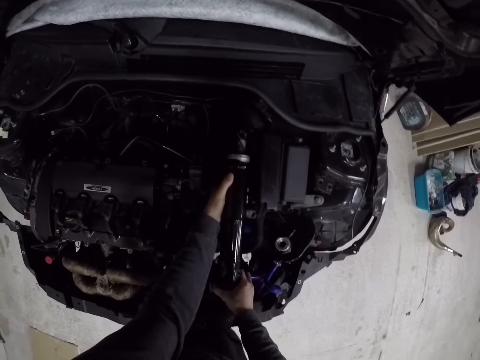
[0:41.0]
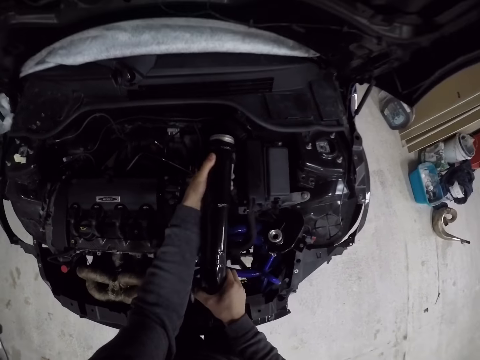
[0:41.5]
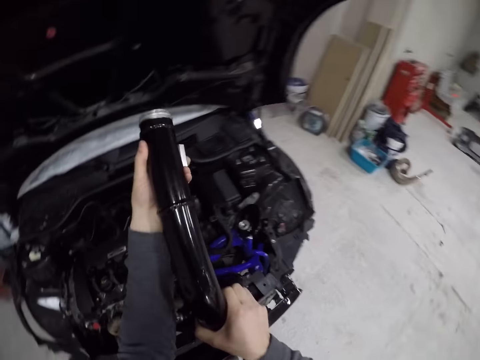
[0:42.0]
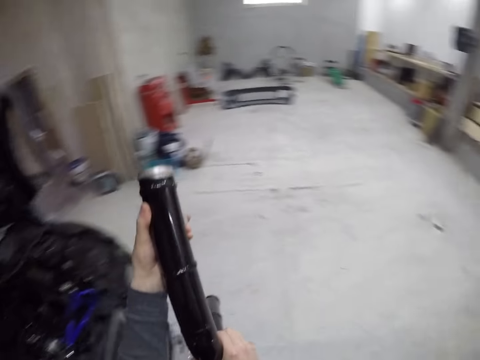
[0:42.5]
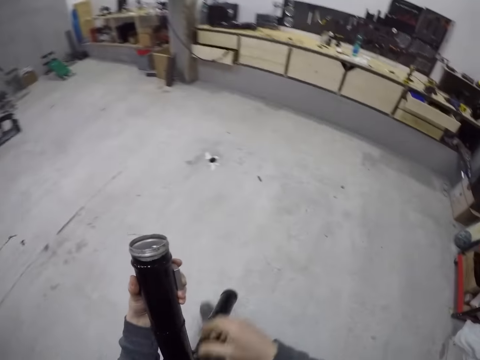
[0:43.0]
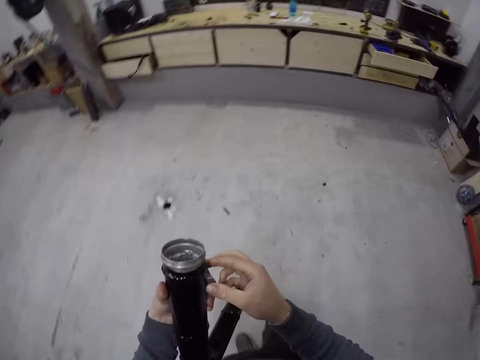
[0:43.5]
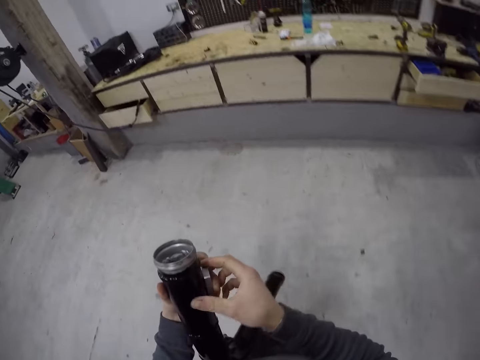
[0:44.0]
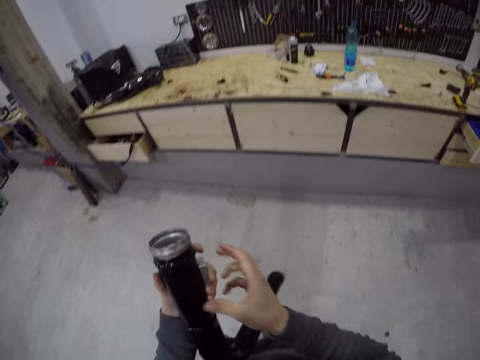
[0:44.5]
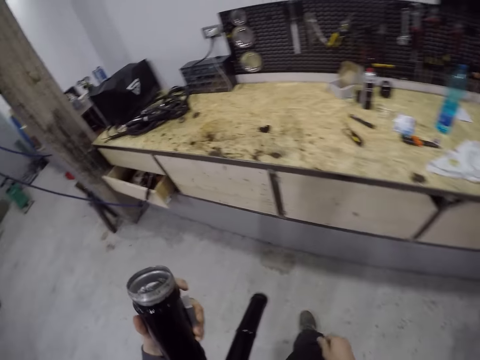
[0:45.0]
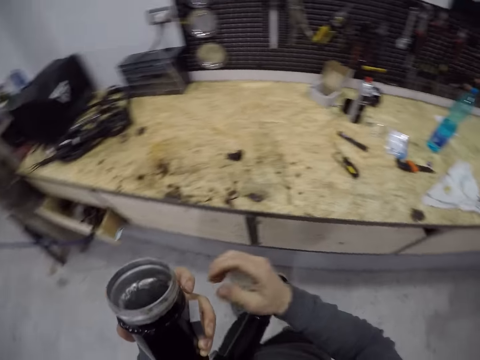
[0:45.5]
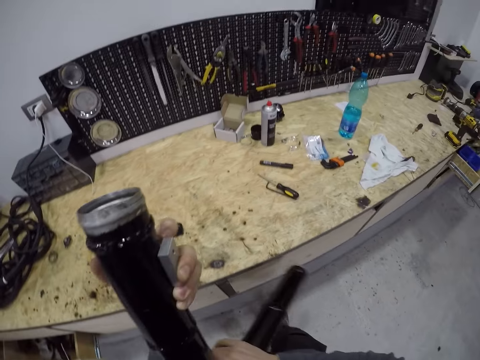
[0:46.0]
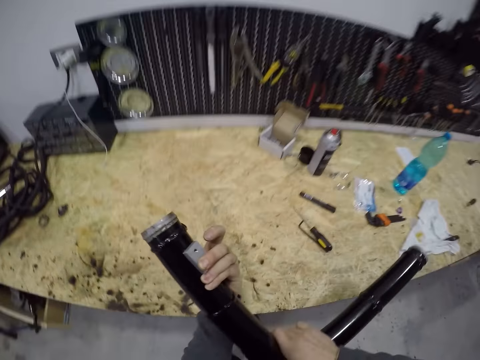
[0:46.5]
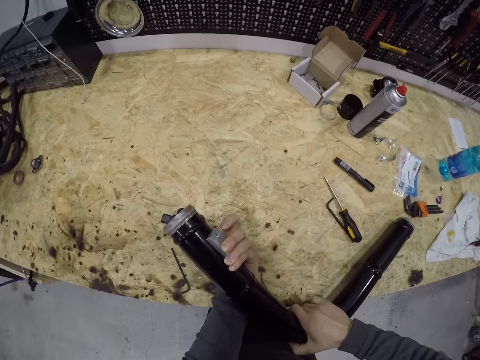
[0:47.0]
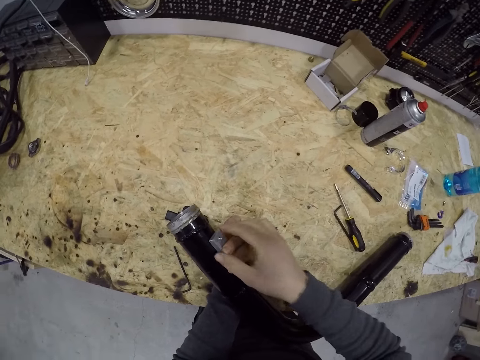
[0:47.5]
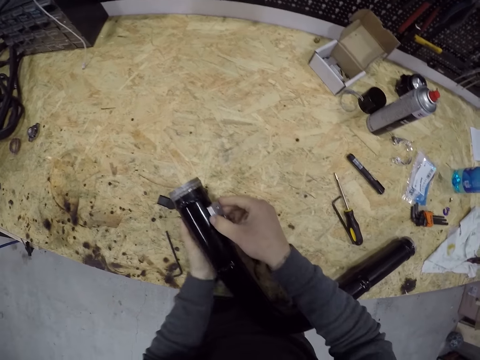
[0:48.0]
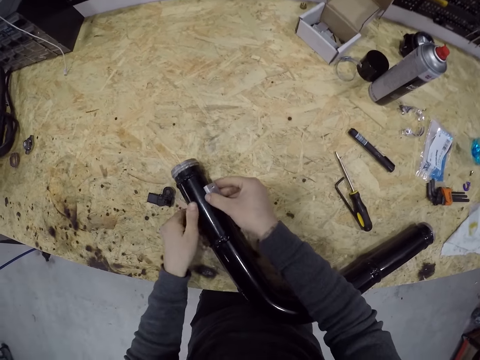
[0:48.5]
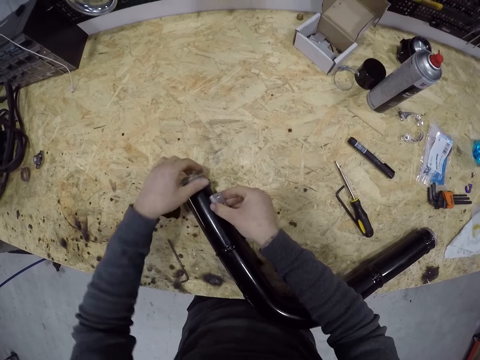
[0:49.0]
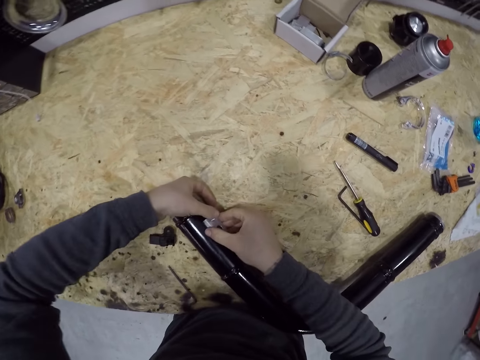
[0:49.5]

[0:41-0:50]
The camera wearer lifts the tube. They walk around the room. They place the tube on the table.

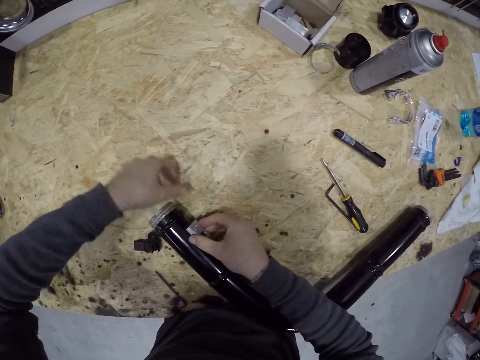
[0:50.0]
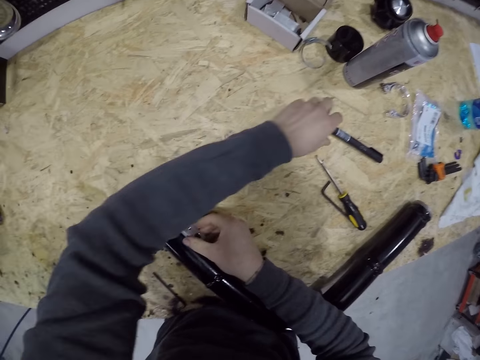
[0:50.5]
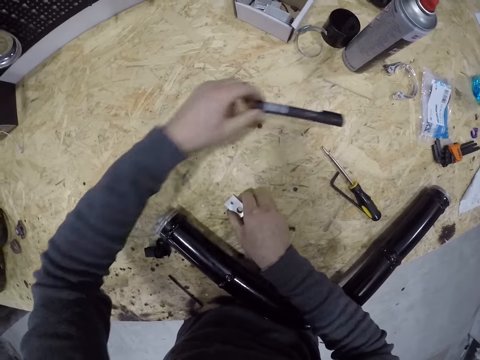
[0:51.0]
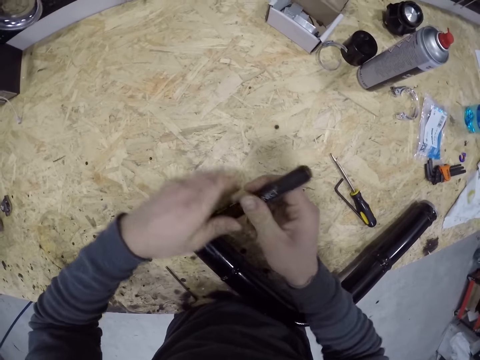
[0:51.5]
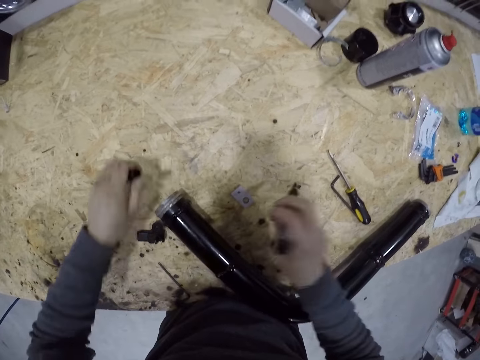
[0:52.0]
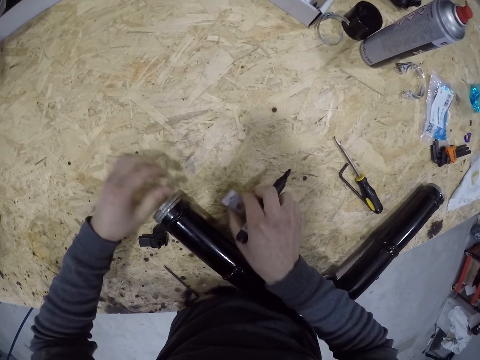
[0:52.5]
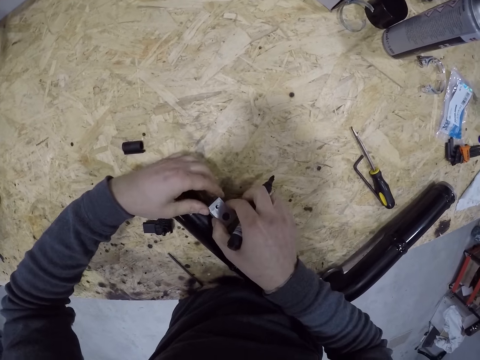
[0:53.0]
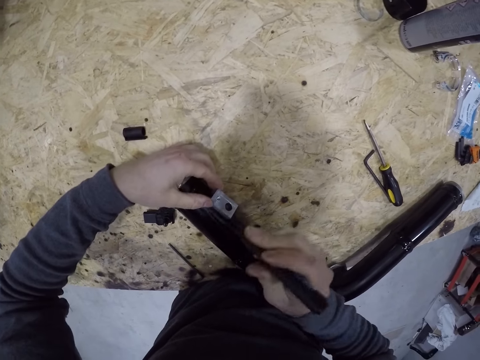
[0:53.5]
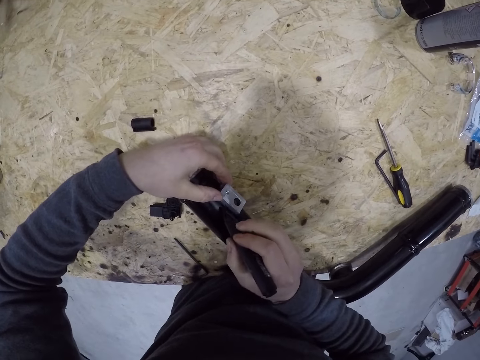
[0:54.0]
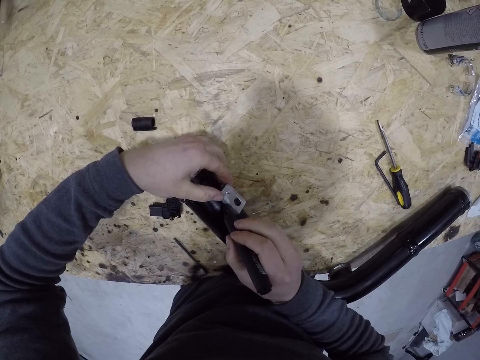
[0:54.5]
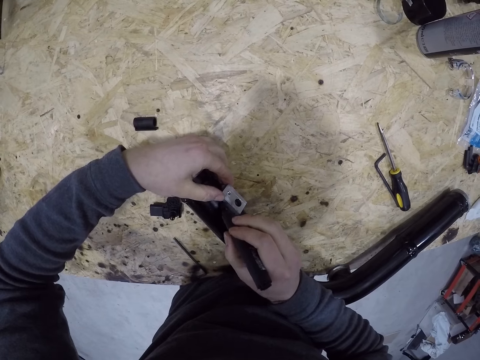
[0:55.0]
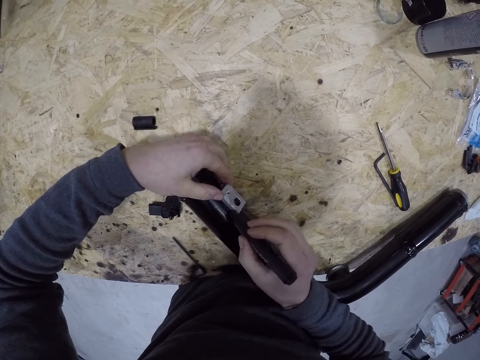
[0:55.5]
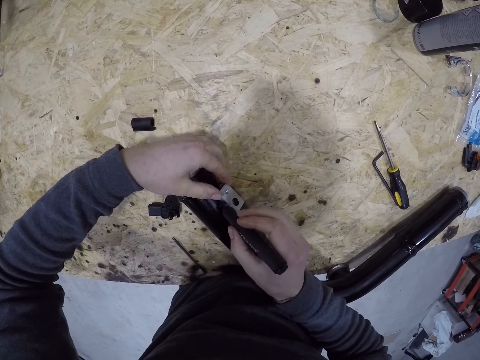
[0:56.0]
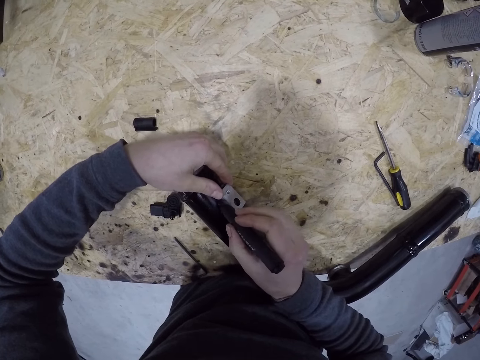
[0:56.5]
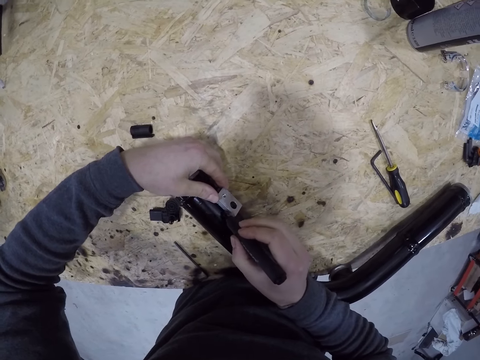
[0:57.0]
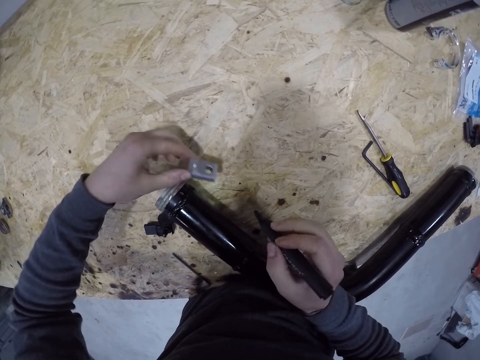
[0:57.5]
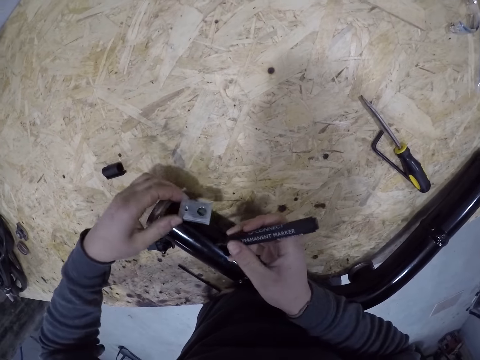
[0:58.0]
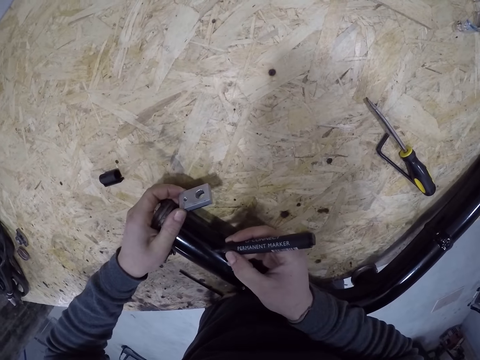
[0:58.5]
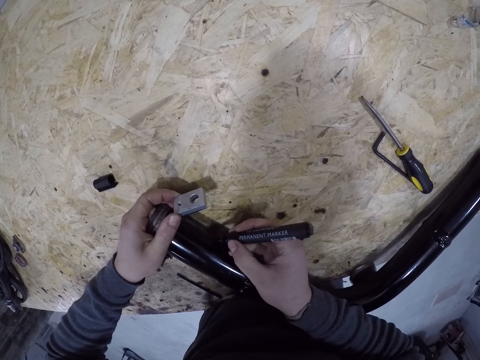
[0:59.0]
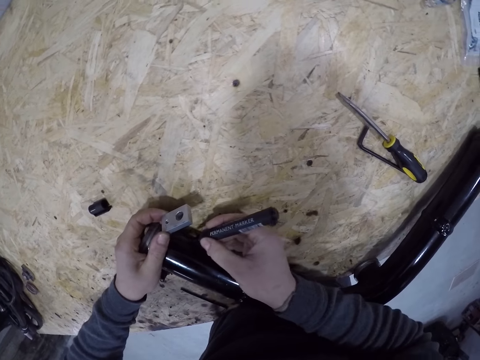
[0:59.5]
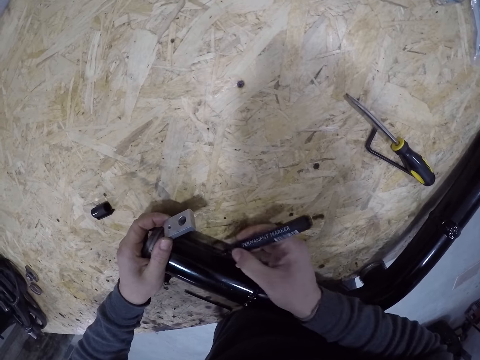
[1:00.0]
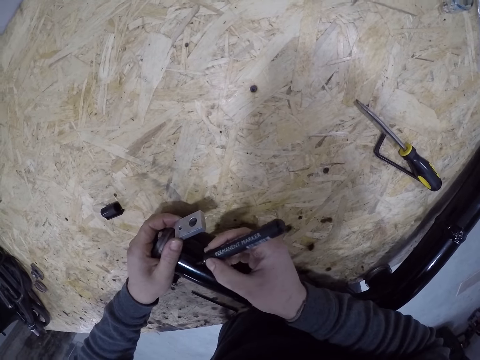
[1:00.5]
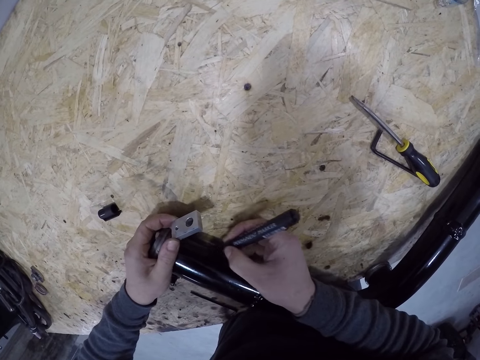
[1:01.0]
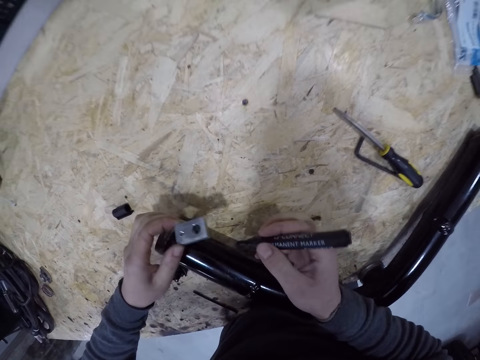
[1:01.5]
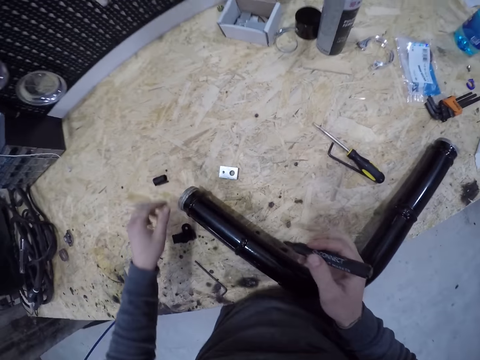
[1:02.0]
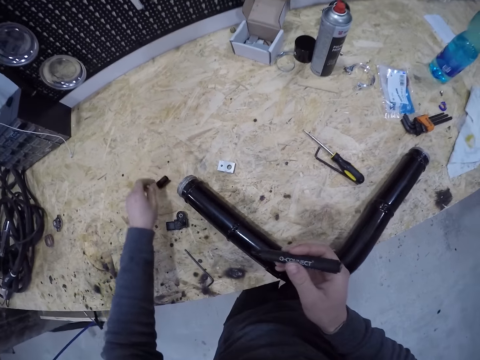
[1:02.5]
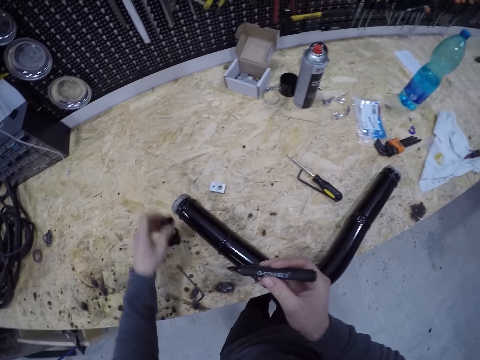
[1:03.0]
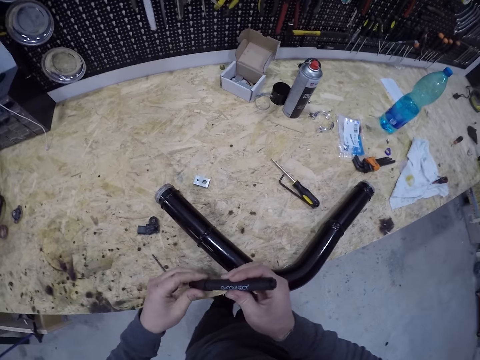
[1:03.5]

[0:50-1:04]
The camera wearer picks up a marker or marker pen from the table with his left hand. He places the metal on the table, opens the lid of the marker pen, places the lid on the table, picks up the metal and places the metal on the tube. He marks the engine pipe with the marker in his right hand. He lifts the metal. He draws a line on the tube with the marker pen. He drops the metal on the table. He picks up the lid on the table. He puts the lid on the marker pen.

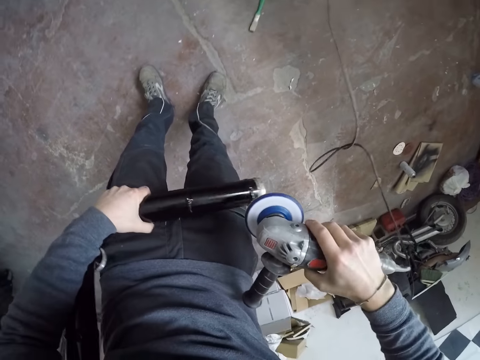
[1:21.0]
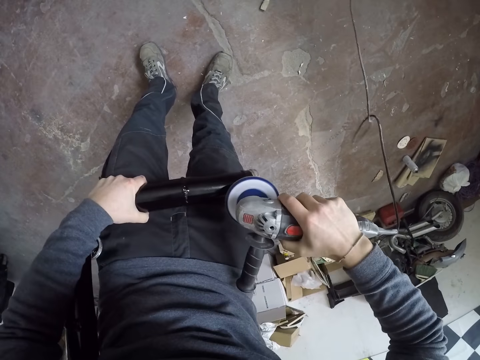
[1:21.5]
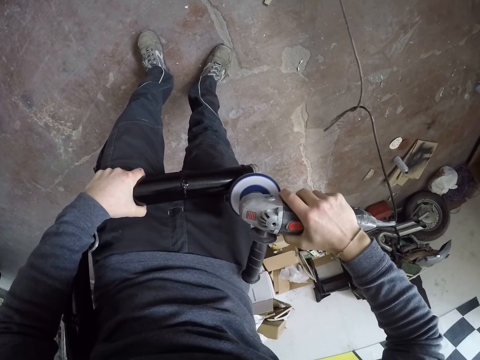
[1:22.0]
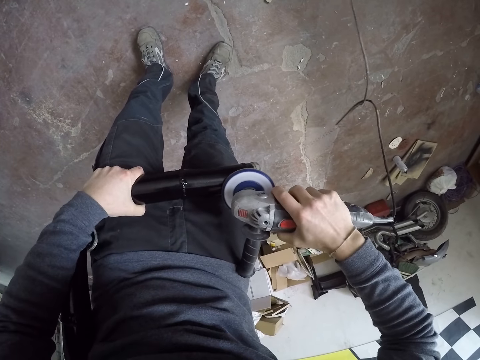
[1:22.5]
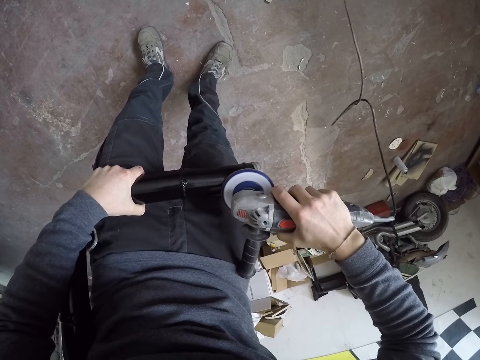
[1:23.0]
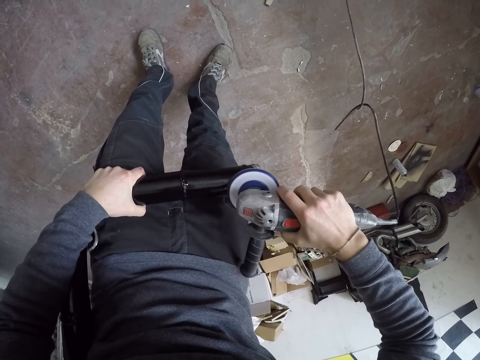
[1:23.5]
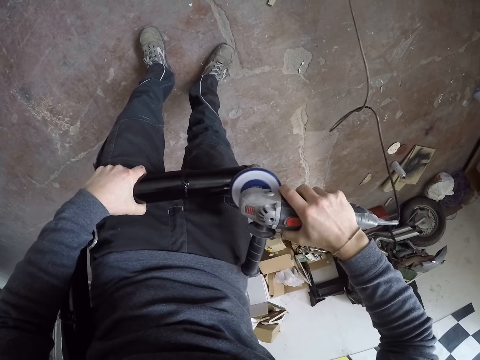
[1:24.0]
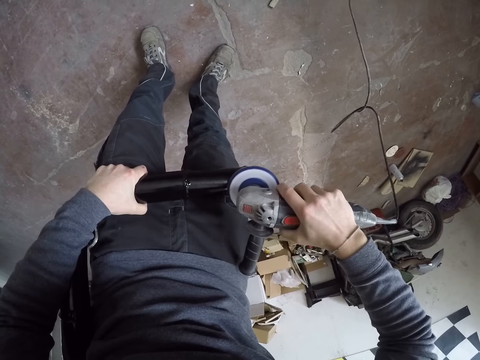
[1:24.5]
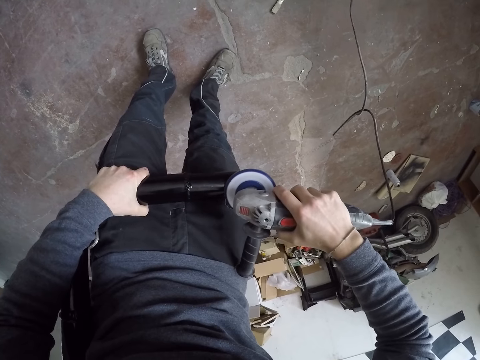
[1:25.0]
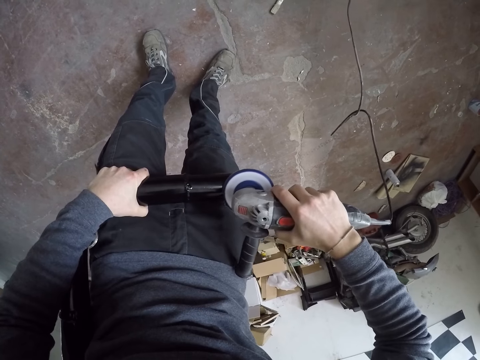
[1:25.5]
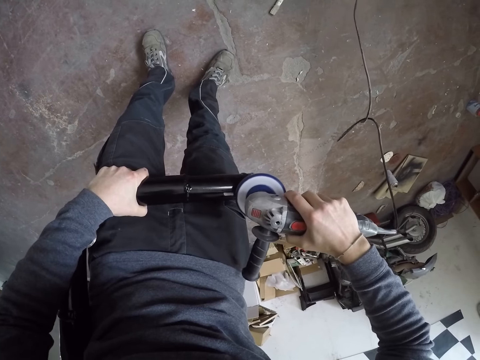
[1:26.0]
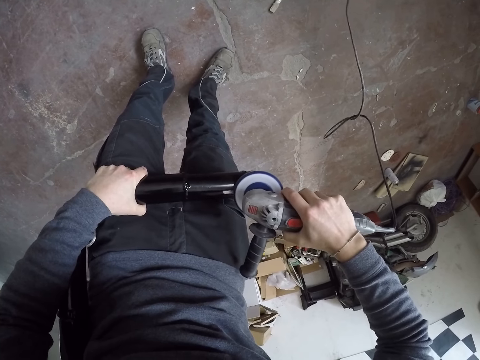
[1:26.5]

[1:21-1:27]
The camera wearer sands the engine pipe with the sanding machine or angle grinder in his right hand.
